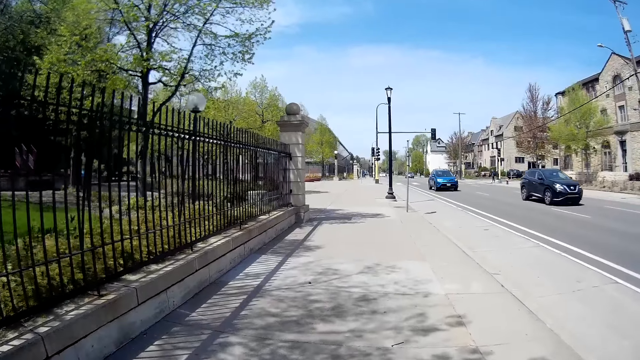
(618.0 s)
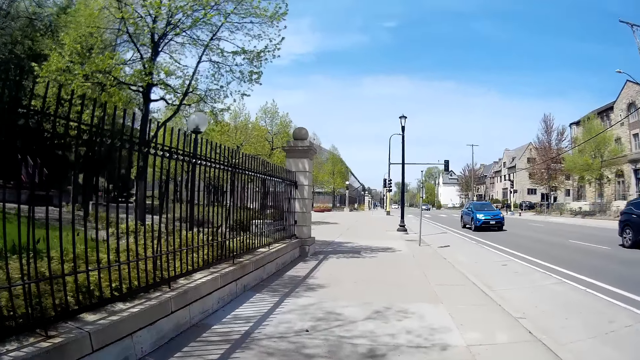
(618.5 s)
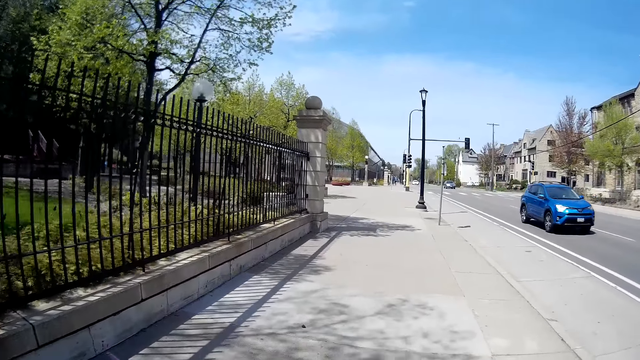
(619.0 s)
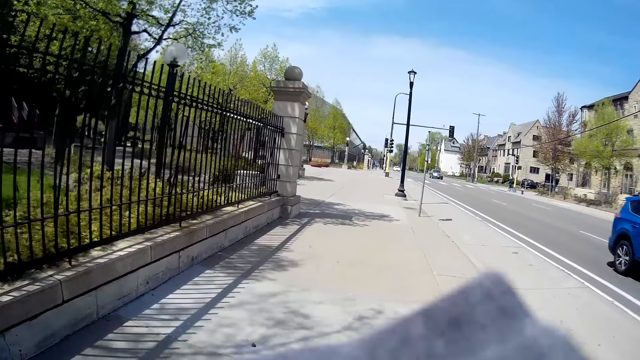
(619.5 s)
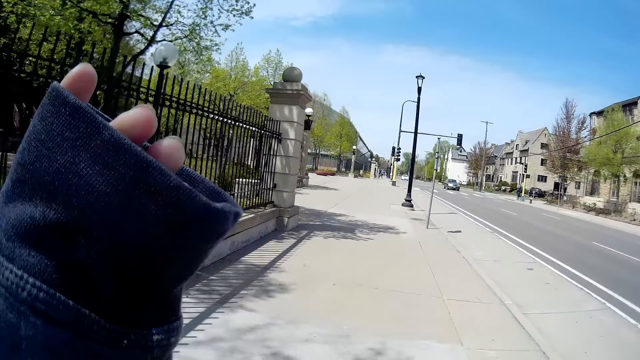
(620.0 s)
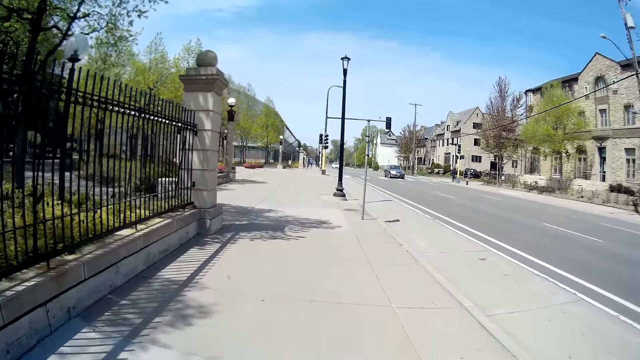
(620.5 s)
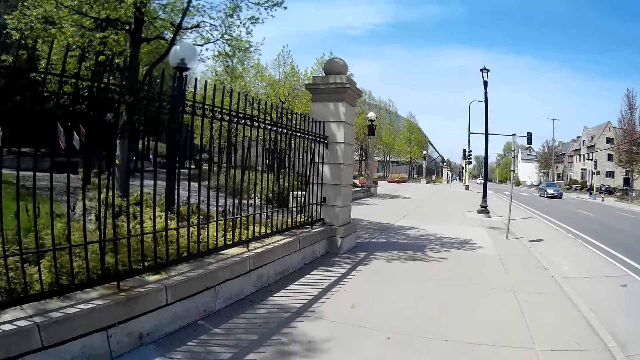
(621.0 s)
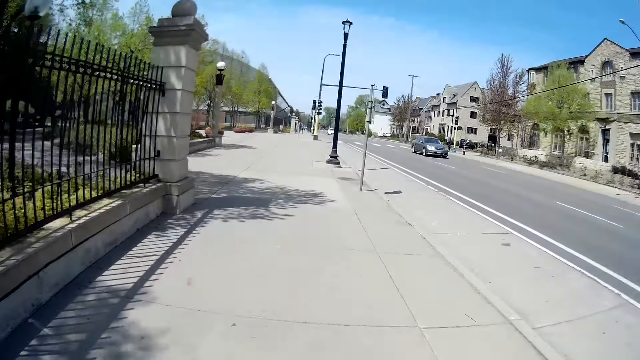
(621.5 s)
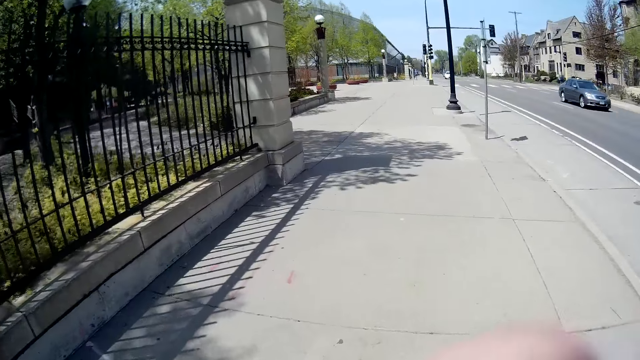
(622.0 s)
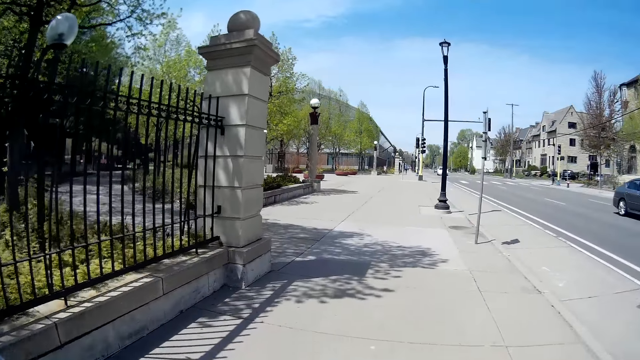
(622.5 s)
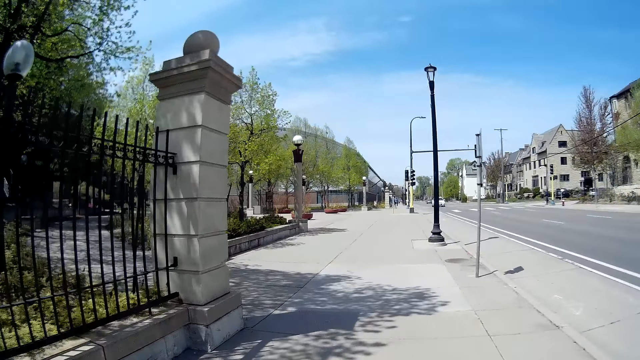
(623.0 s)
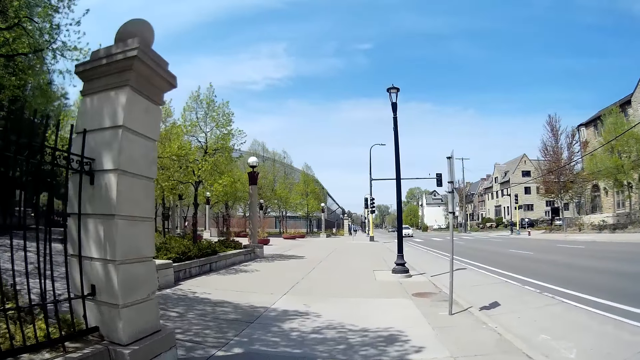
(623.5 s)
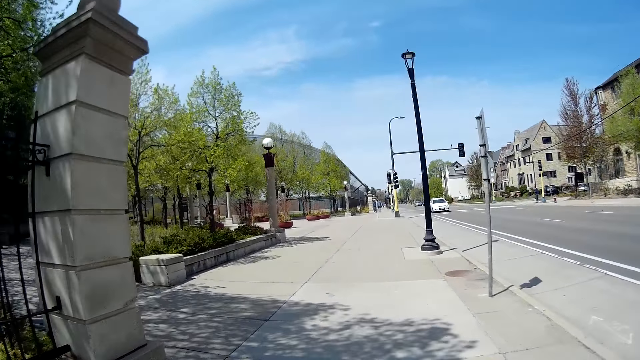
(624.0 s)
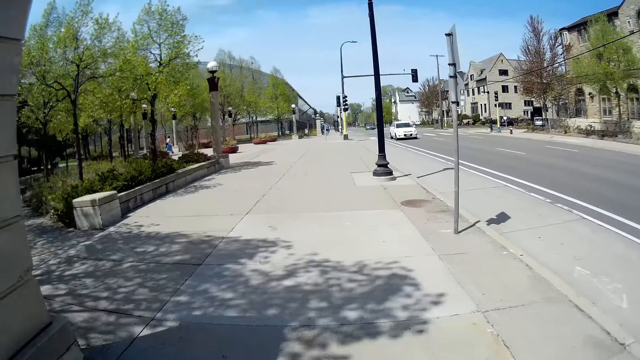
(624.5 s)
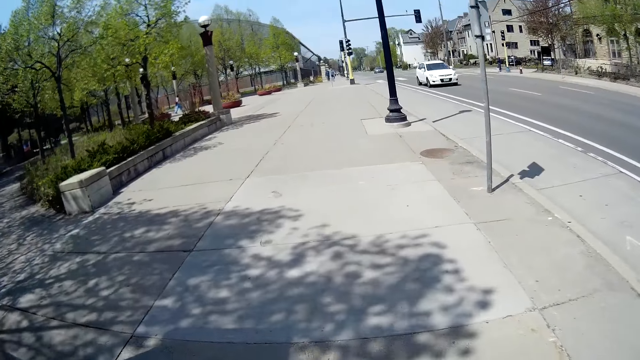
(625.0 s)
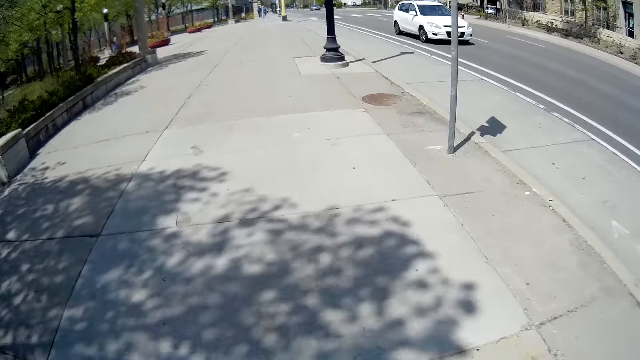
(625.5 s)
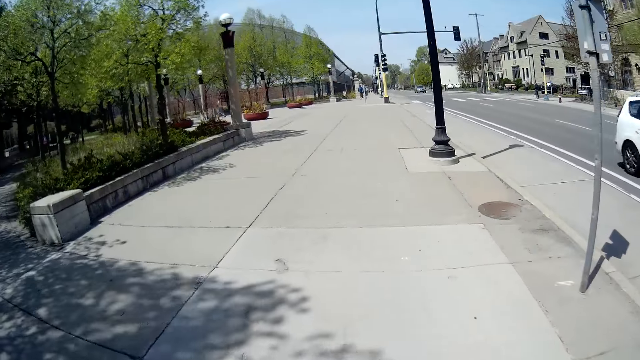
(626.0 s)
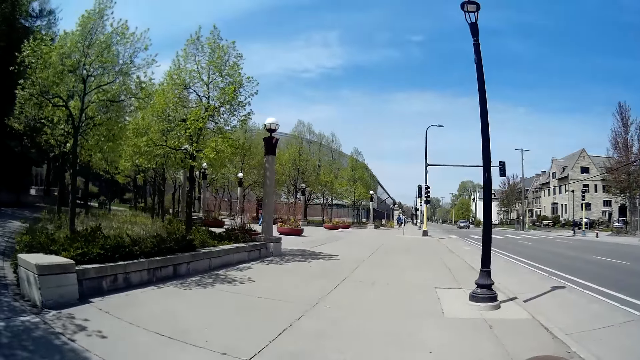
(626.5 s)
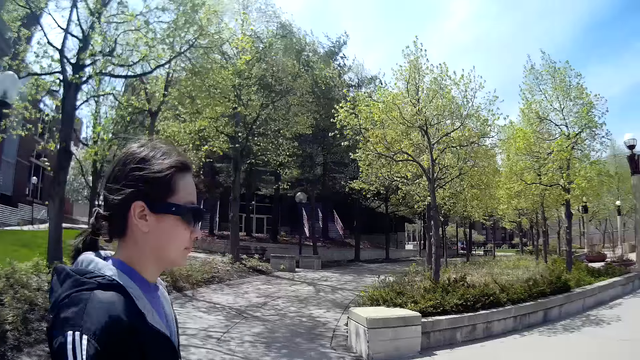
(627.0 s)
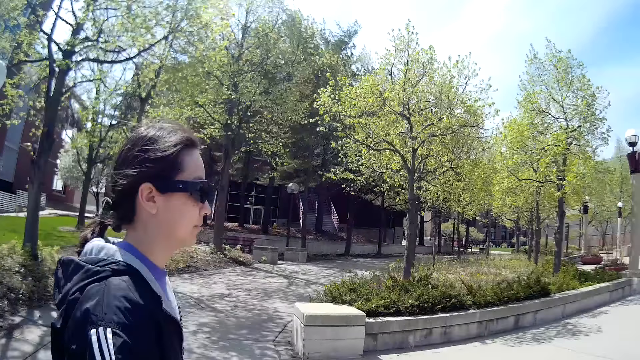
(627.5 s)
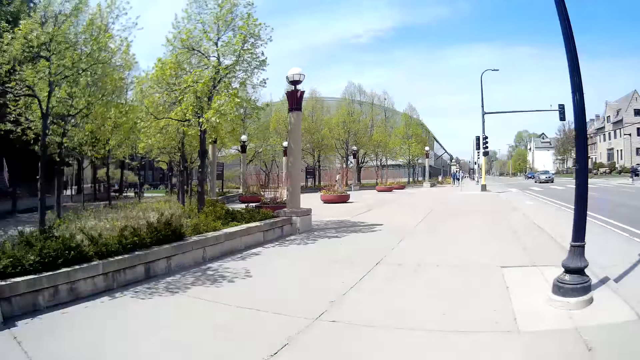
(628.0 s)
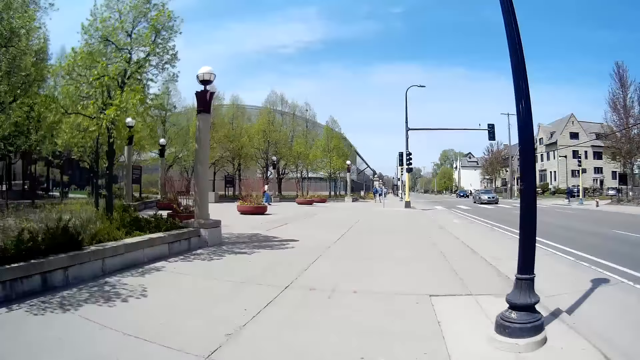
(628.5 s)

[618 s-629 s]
The camera wearer moves a hand. They walk on the pavement.

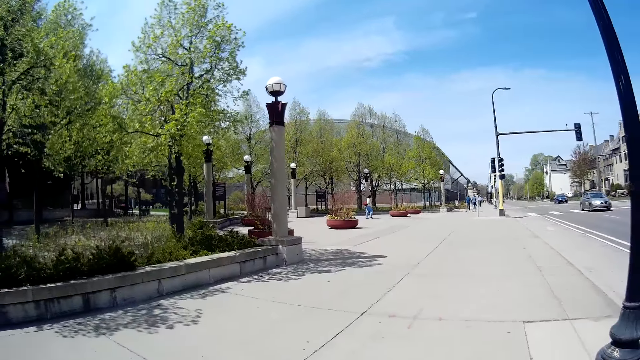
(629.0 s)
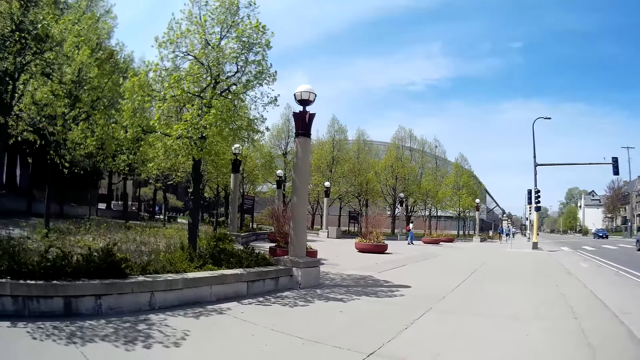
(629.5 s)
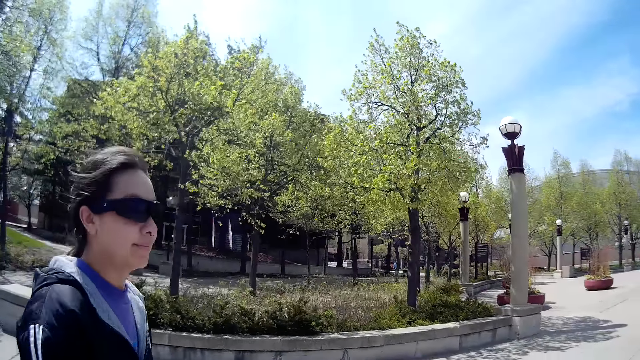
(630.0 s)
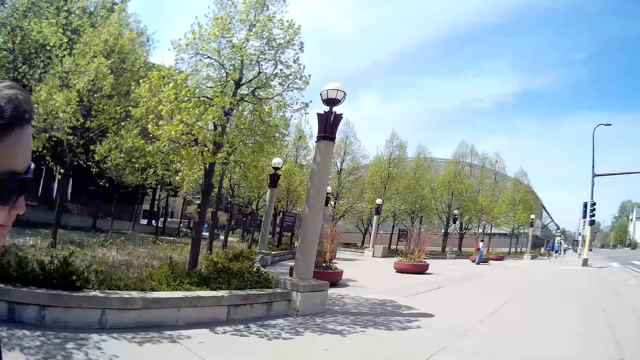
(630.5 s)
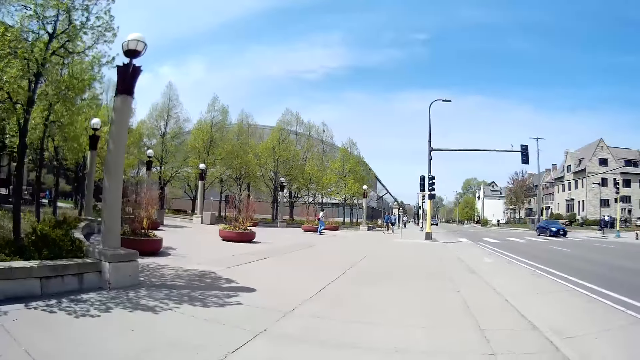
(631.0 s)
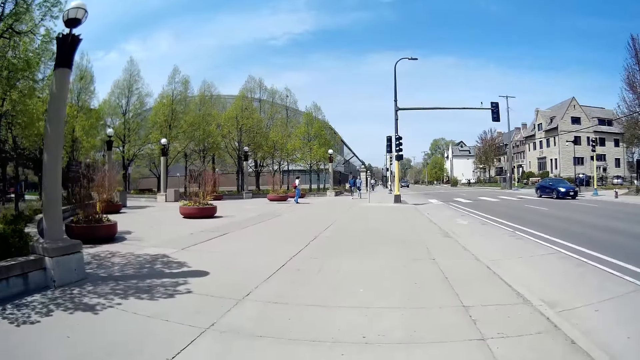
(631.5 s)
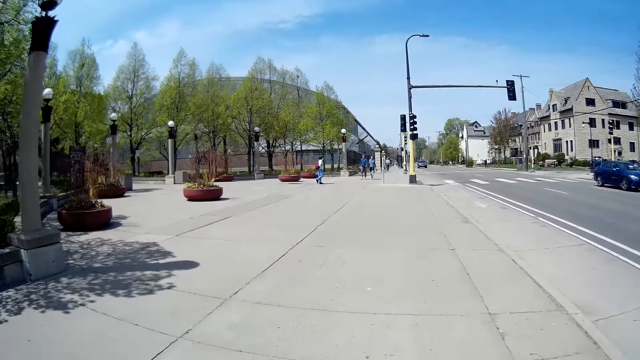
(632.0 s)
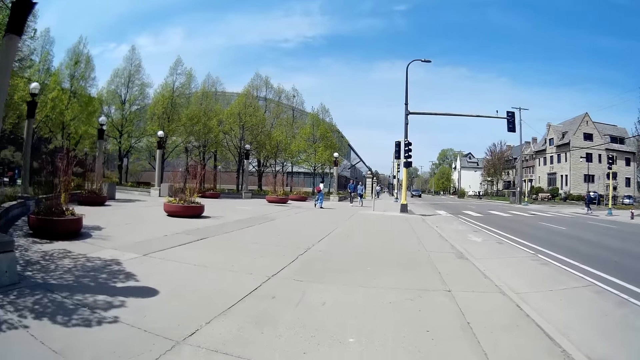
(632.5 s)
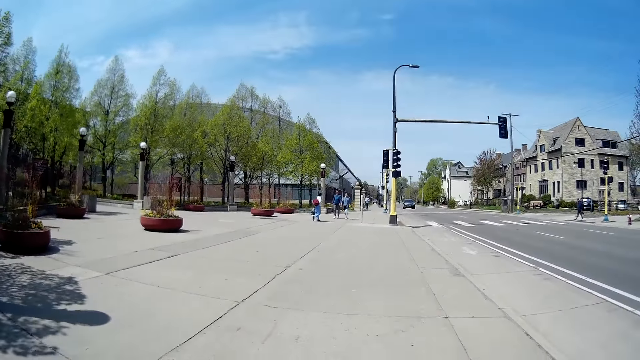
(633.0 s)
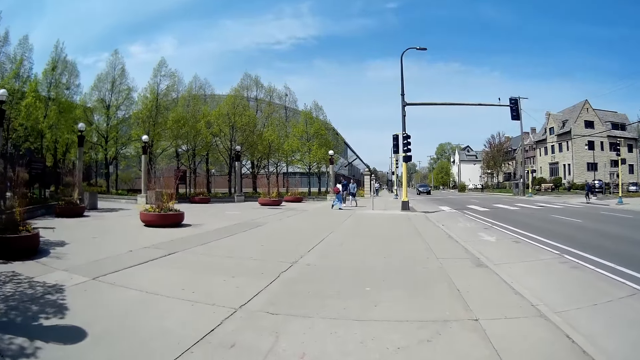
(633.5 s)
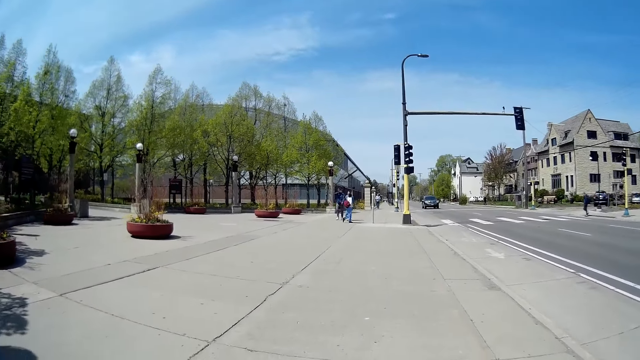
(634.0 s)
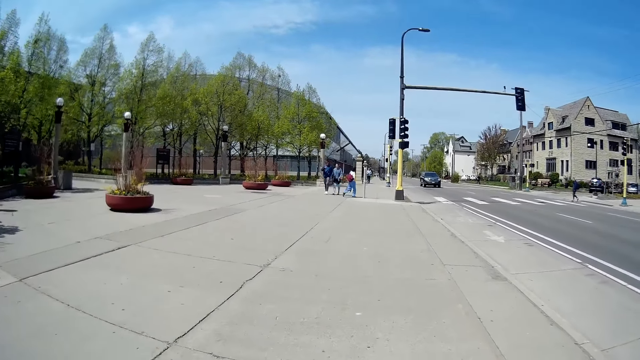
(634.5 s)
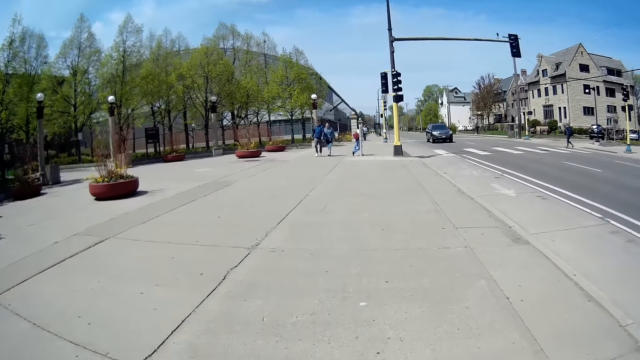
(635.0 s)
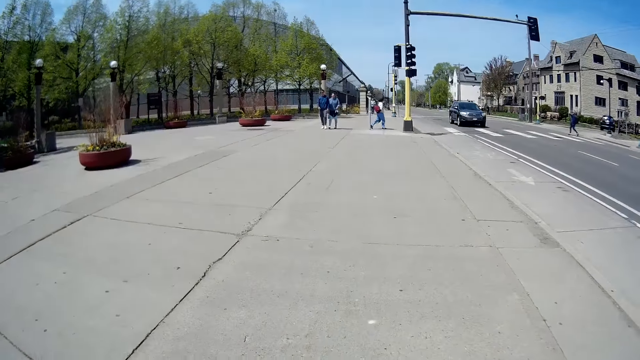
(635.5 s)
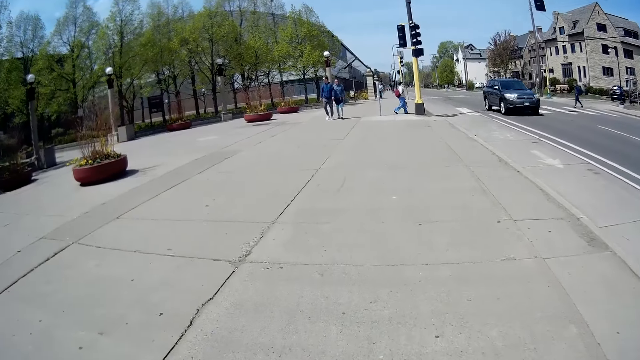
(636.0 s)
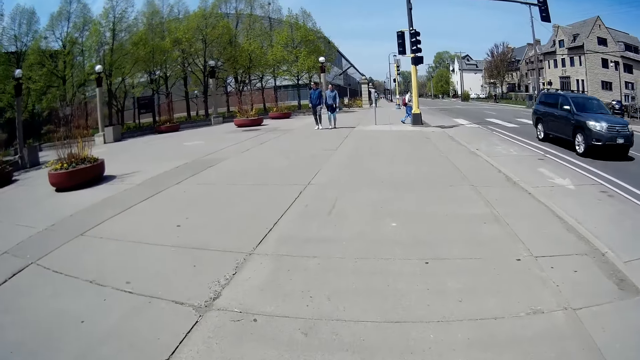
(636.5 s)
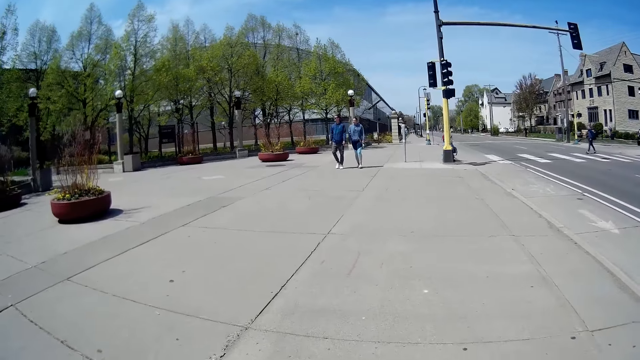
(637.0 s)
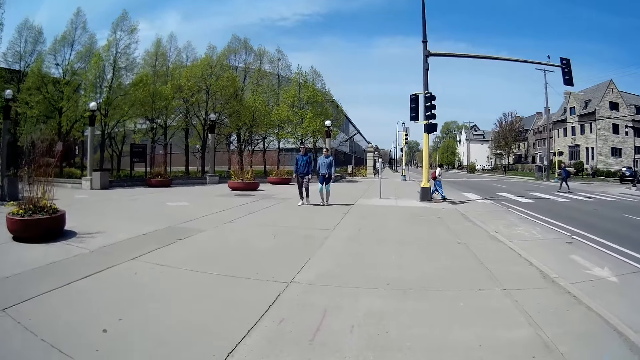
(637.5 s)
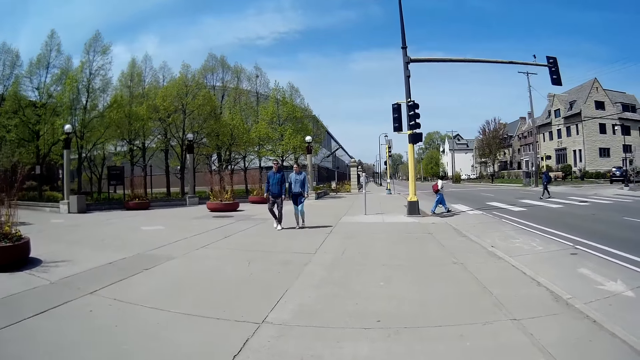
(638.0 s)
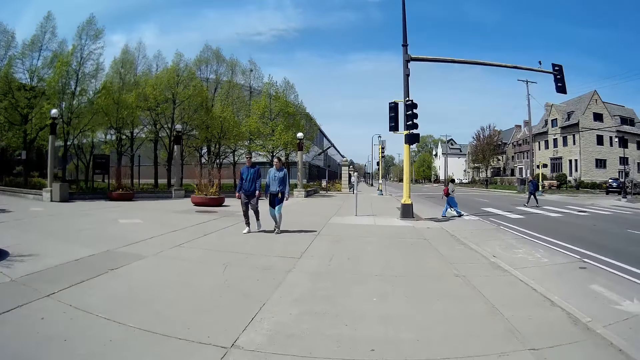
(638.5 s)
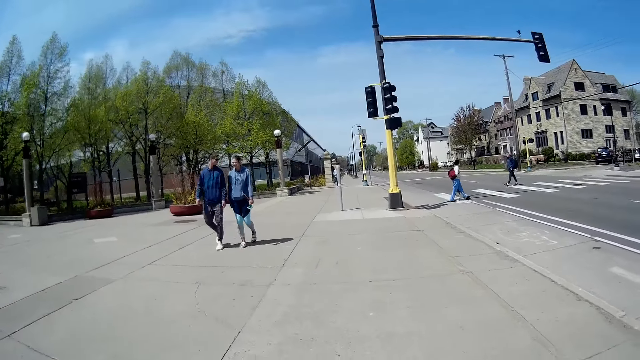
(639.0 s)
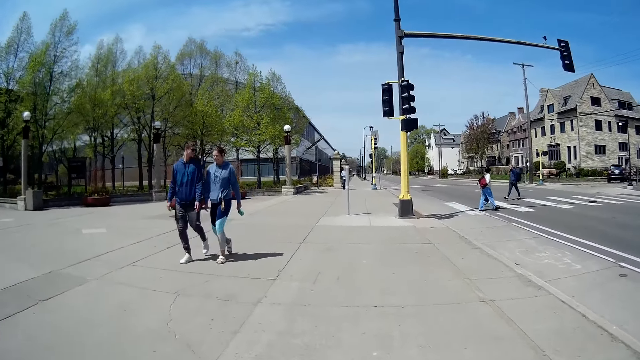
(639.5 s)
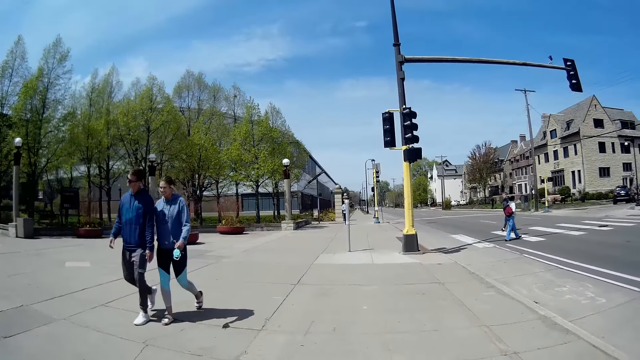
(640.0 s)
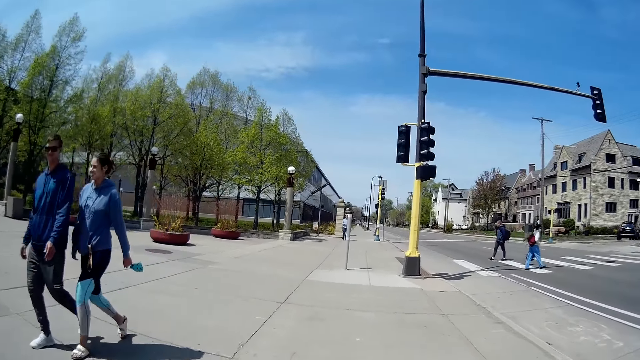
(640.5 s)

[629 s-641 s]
The camera wearer interacts with a woman. They walk on the pavement.
